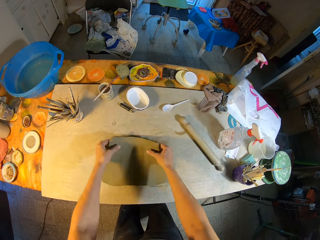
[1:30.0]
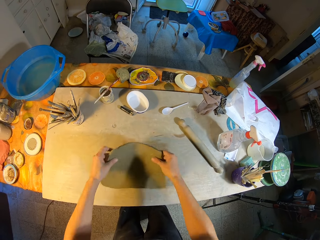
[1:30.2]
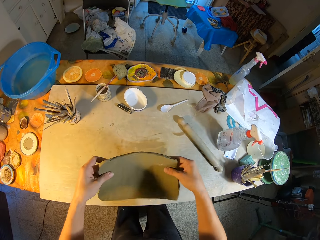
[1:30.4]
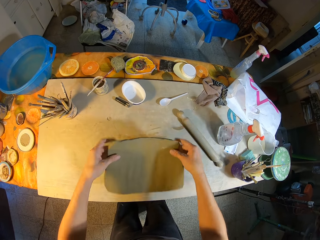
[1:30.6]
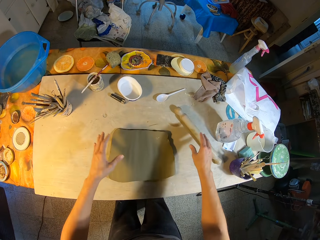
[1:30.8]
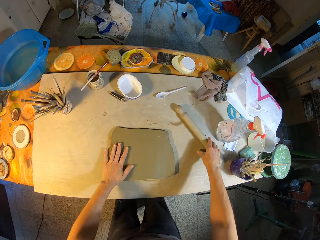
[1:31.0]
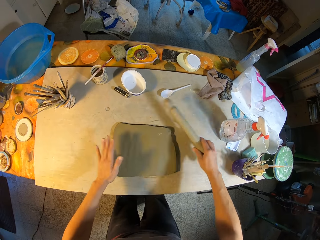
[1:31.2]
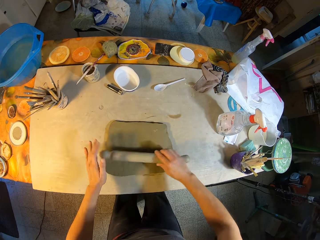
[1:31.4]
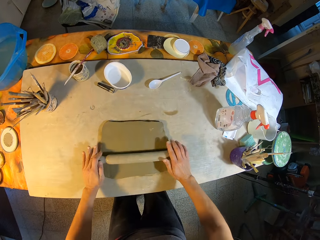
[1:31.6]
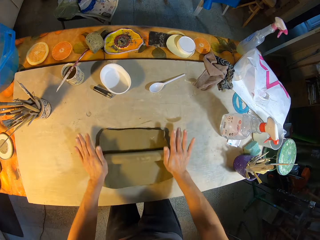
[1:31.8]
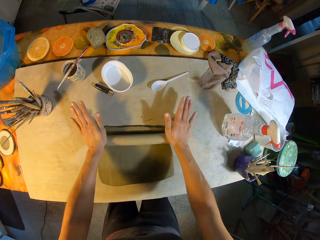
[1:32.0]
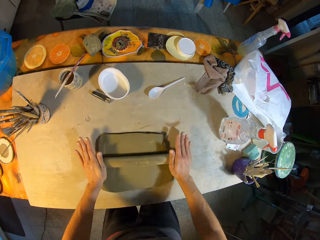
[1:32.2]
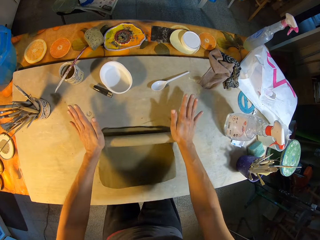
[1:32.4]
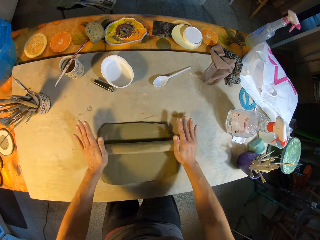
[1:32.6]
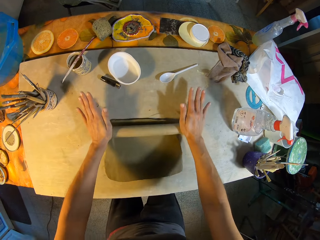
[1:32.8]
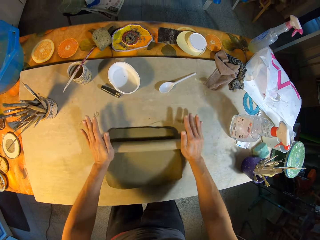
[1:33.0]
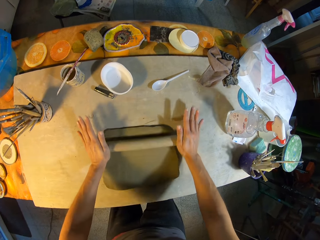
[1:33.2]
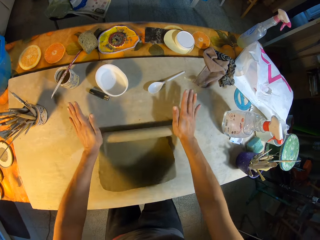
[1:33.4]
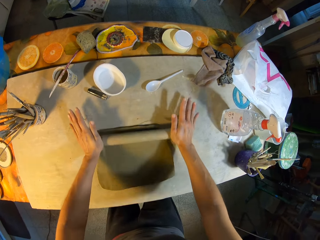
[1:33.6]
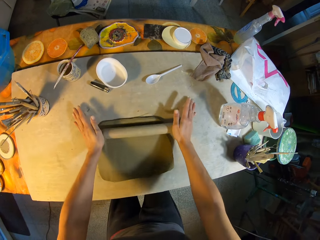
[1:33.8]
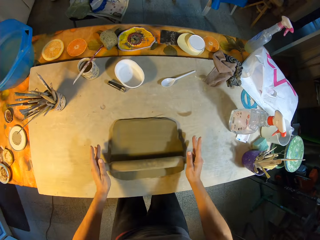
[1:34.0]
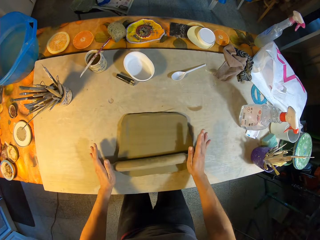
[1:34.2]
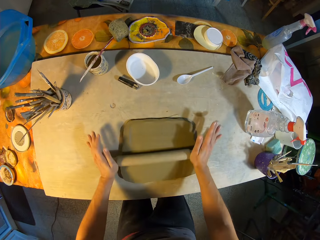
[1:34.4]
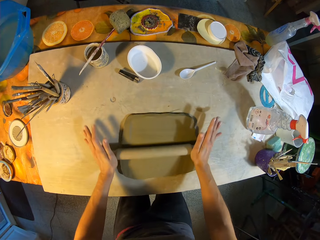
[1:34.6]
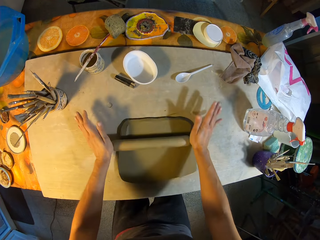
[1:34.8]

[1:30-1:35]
The camera wearer picks the clay mold from the table with both his hands. He places the clay mold on the table. He picks the rolling pin from the table with his right hand. He rolls out the clay mold on the table with the rolling pin in both his hands.

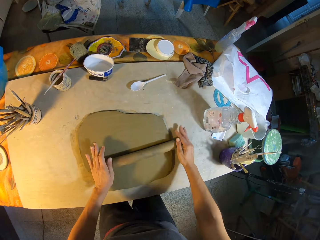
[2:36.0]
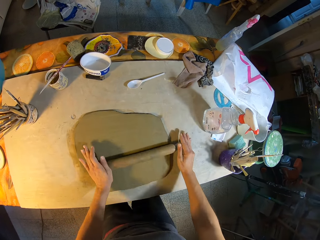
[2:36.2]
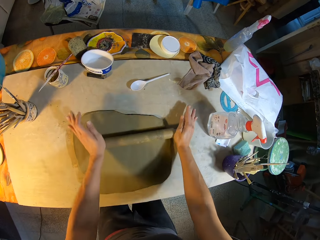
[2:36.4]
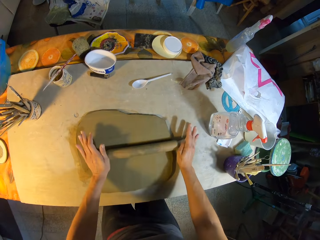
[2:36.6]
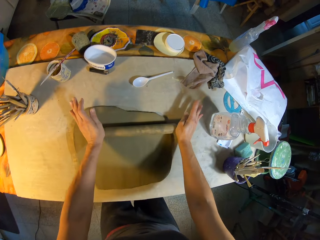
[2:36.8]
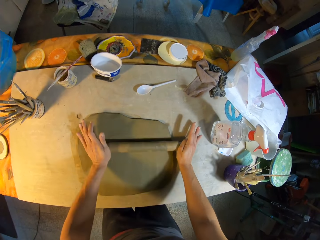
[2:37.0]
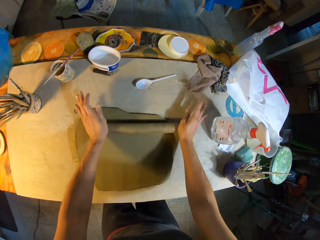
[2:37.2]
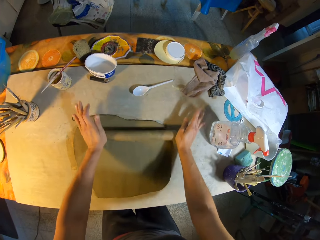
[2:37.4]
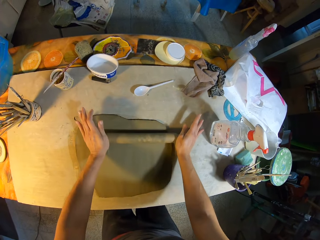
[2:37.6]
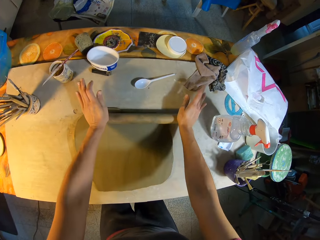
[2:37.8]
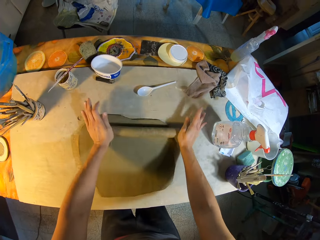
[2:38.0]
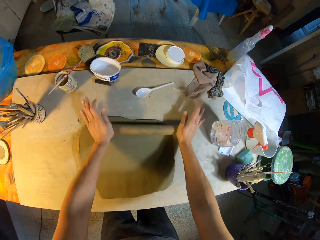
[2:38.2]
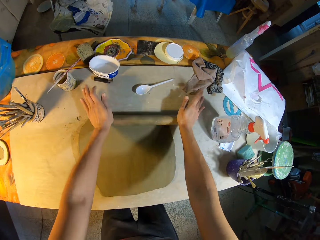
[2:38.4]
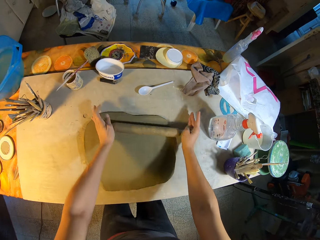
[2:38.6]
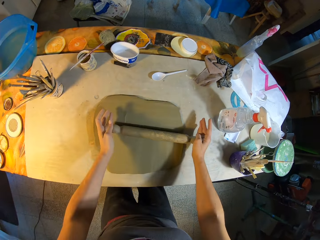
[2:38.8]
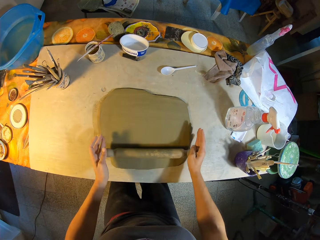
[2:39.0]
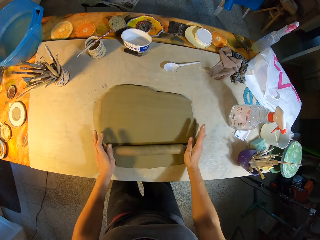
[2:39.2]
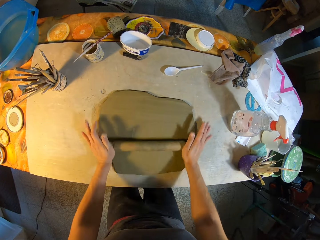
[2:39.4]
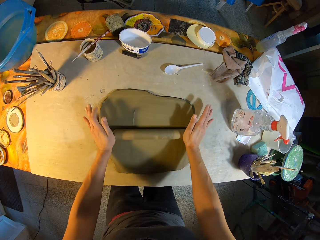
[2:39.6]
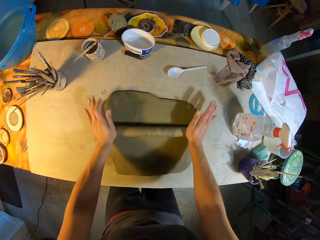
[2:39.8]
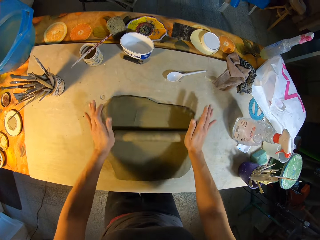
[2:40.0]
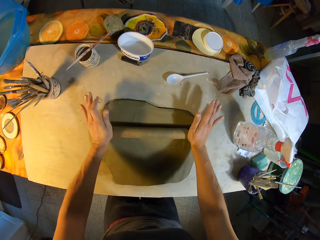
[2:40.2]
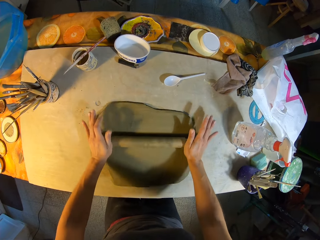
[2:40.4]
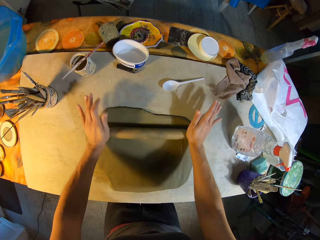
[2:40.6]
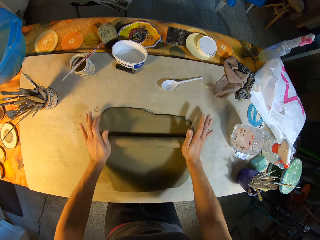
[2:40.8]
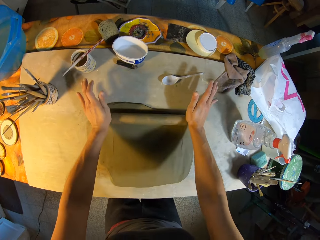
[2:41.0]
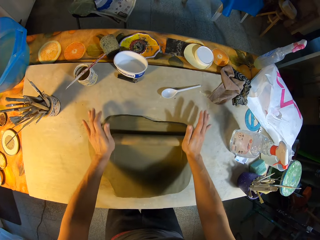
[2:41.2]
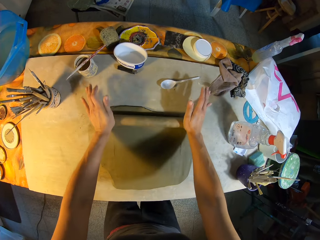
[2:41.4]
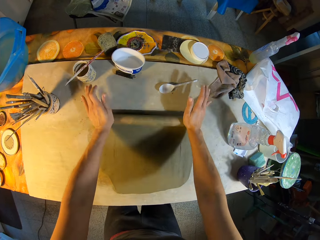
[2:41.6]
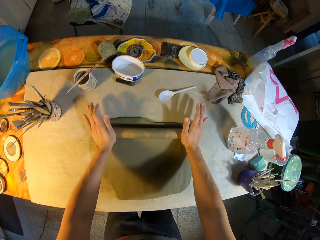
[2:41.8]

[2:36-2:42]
The camera wearer spreads the plasticine with the roller pin.

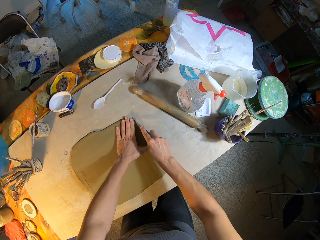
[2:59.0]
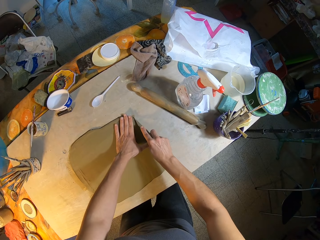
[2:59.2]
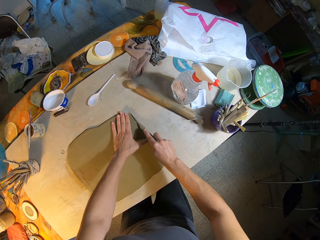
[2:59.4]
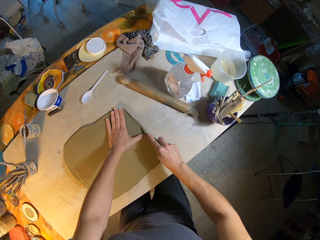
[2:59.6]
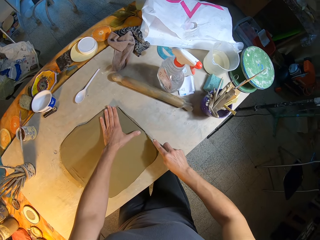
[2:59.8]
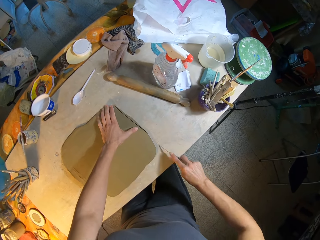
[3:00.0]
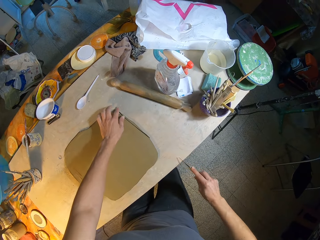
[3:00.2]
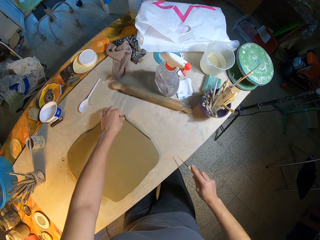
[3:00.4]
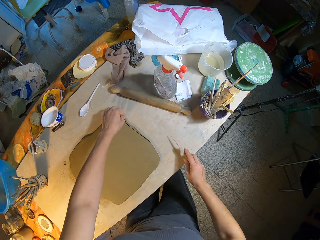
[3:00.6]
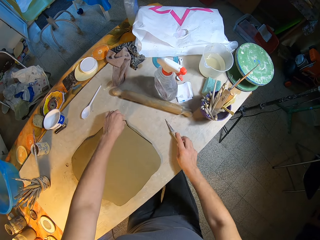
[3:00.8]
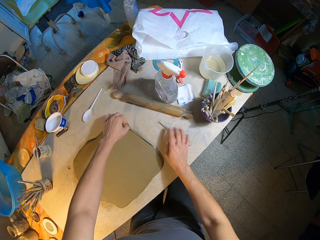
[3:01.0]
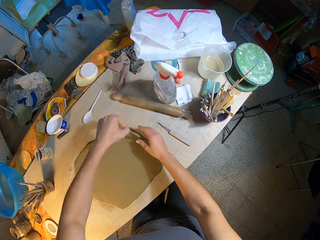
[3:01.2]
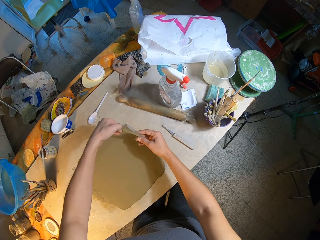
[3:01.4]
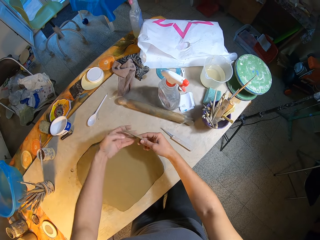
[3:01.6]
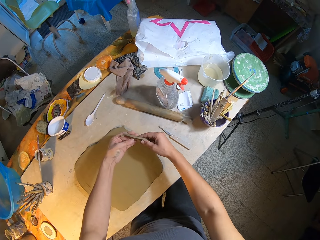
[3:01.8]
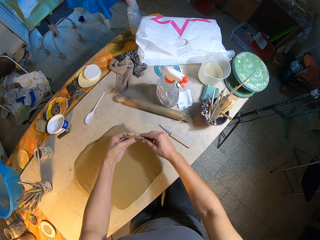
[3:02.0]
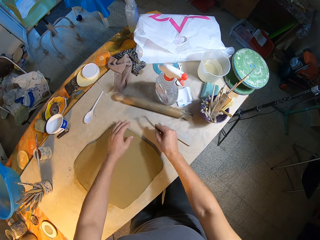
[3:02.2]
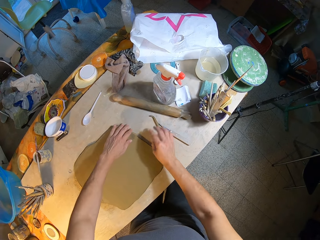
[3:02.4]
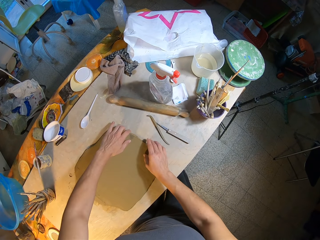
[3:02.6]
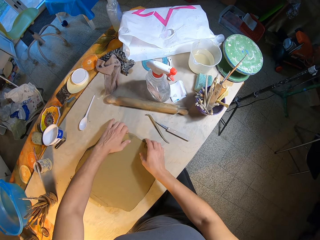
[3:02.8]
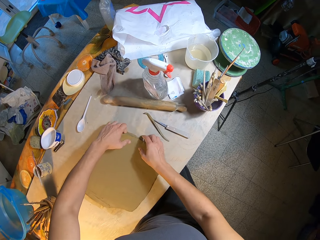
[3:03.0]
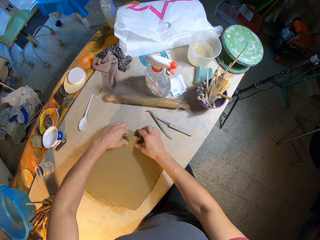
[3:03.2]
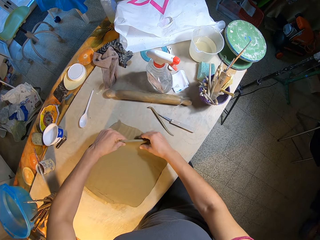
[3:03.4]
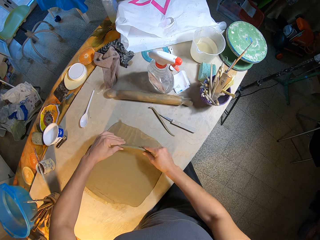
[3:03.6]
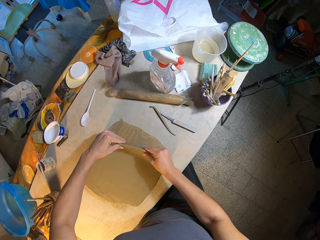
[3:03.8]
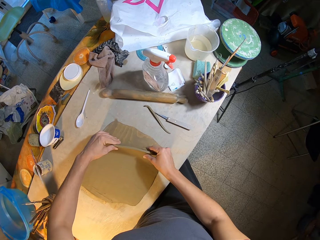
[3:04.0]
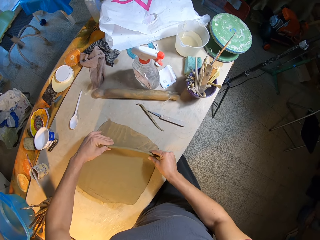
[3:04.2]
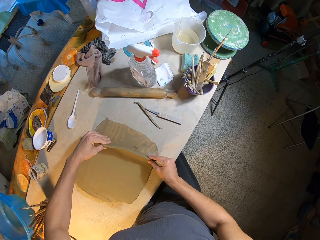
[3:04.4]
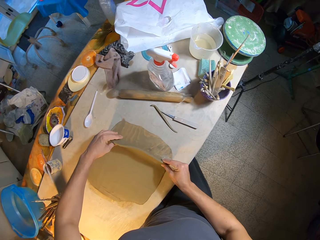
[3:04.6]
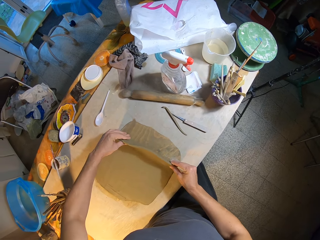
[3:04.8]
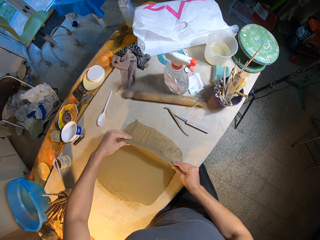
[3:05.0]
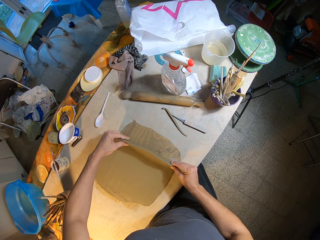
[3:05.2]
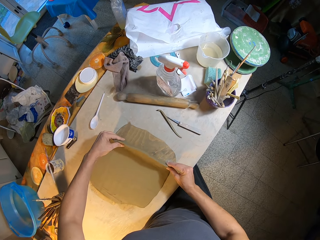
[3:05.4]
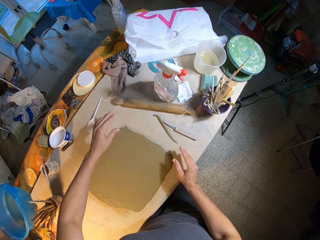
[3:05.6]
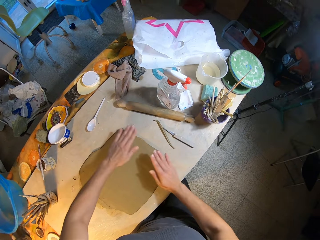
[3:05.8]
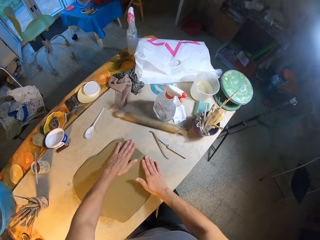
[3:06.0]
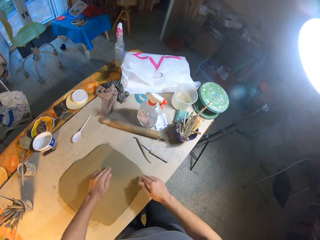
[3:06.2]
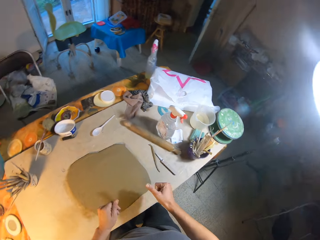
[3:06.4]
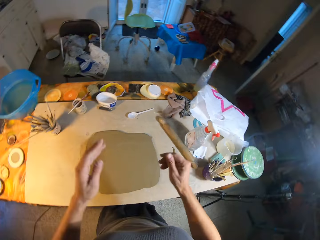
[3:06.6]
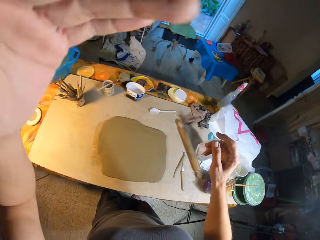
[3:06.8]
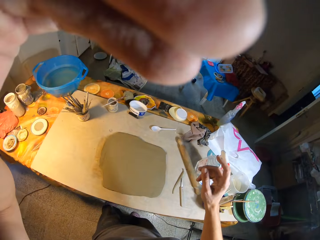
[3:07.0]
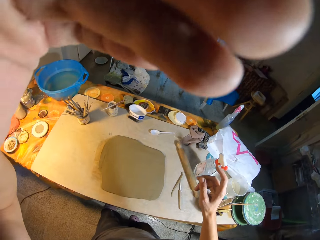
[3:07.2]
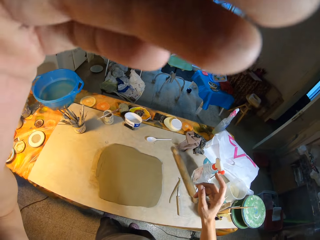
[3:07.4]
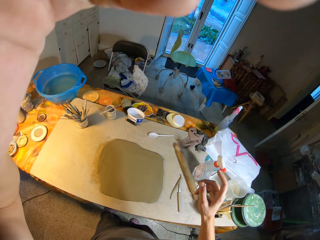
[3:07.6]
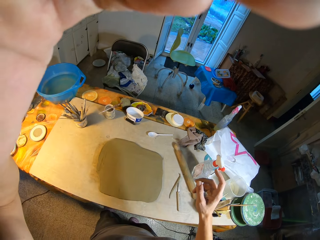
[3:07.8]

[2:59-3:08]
The camera wearer cuts the edge of the clay mold on the table with the blade in his right hand. He places the blade in his right hand on the table. He picks the cut piece of clay from the table with his left hand. He holds the piece of clay with both his hands. He places the piece of clay in his right hand on the table. He lifts the clay mold from the table with both his hands. He places the clay mold in both his hands on the table. He places both his hands on the clay mold on the table. He adjusts the camera with his left hand. He raises his hand to something.
